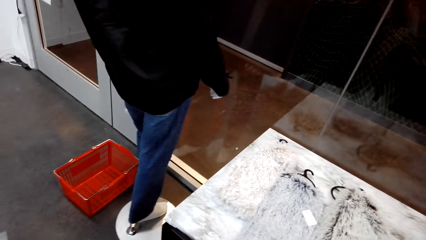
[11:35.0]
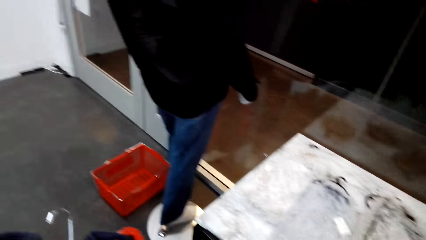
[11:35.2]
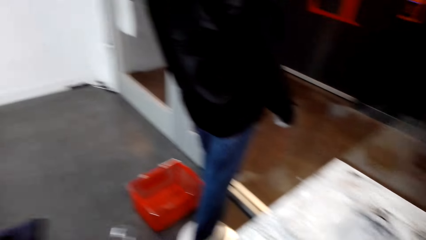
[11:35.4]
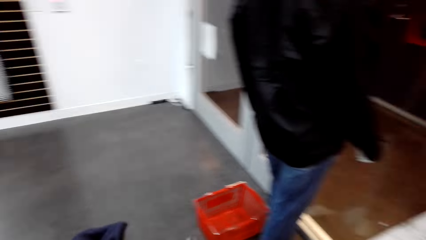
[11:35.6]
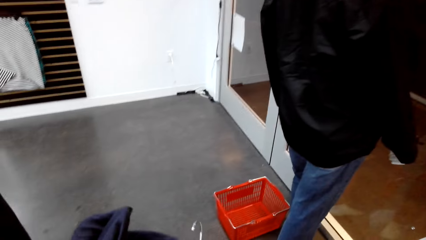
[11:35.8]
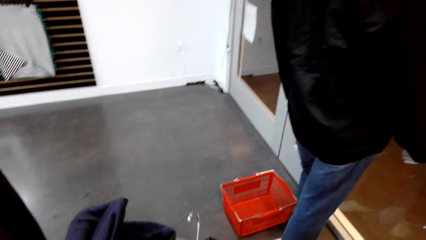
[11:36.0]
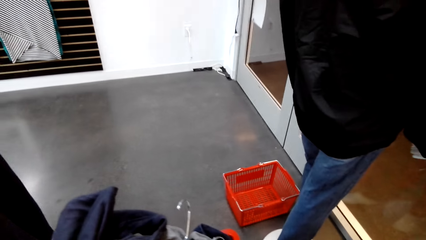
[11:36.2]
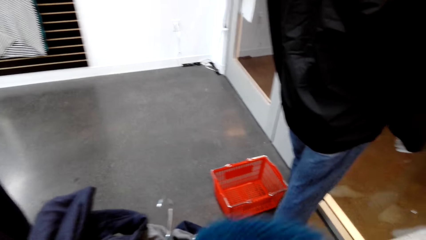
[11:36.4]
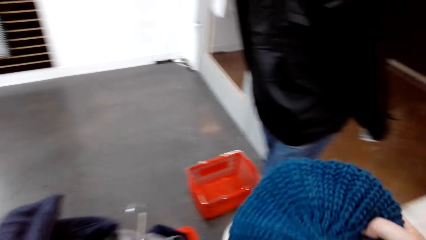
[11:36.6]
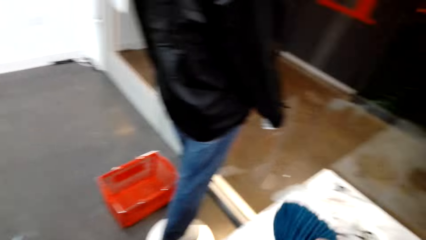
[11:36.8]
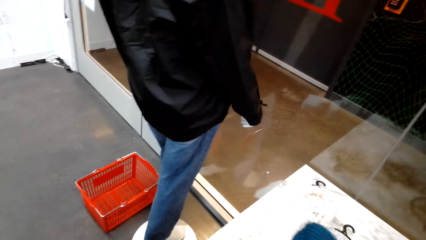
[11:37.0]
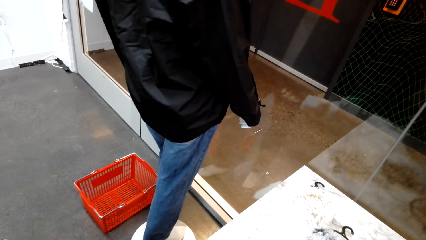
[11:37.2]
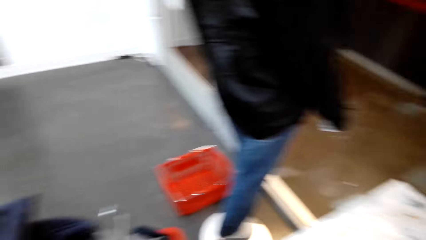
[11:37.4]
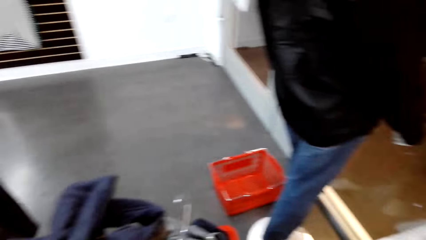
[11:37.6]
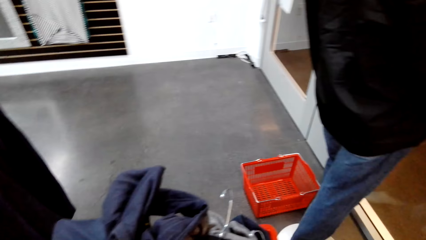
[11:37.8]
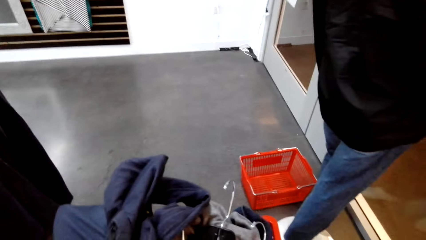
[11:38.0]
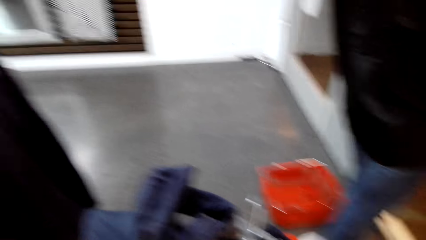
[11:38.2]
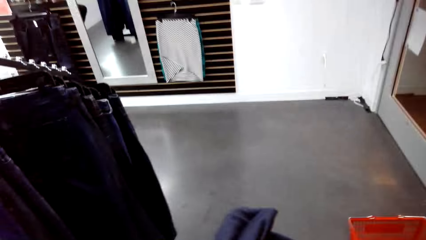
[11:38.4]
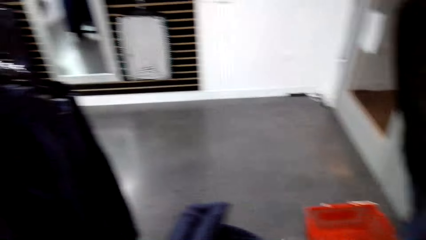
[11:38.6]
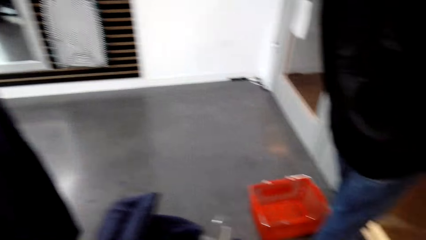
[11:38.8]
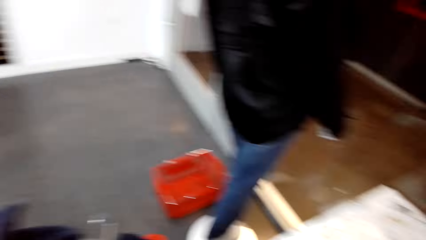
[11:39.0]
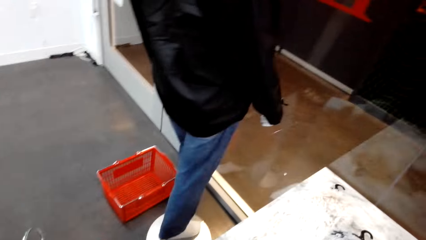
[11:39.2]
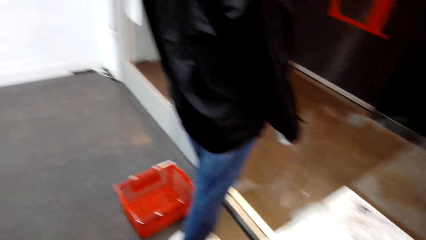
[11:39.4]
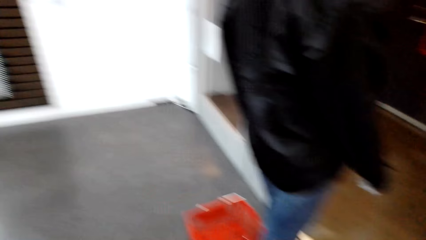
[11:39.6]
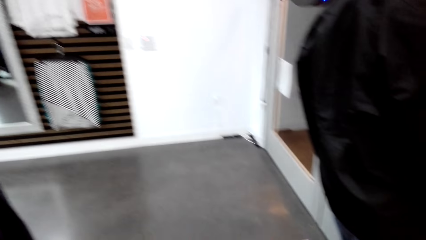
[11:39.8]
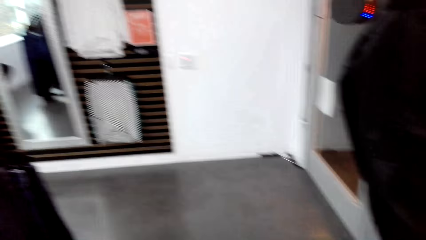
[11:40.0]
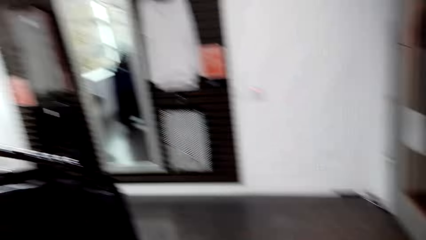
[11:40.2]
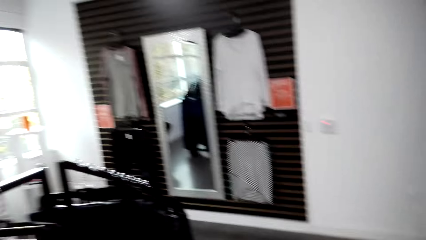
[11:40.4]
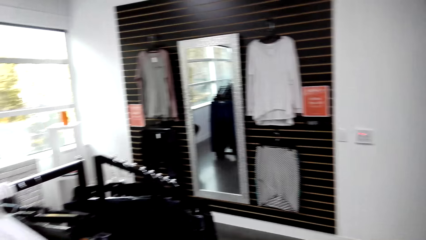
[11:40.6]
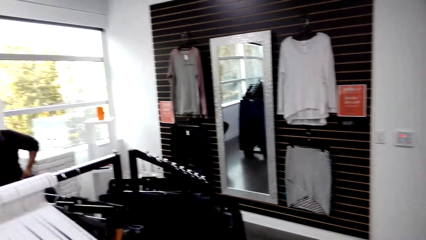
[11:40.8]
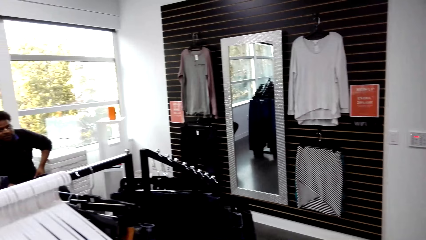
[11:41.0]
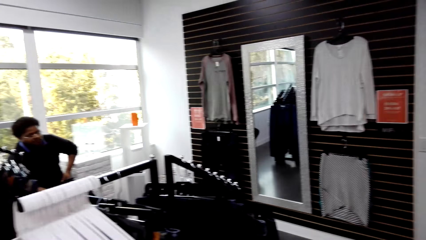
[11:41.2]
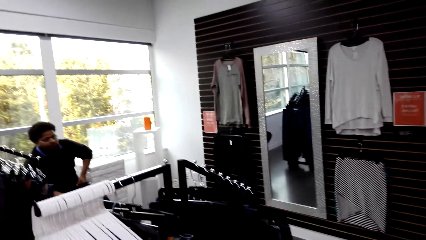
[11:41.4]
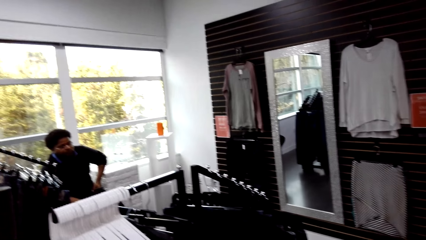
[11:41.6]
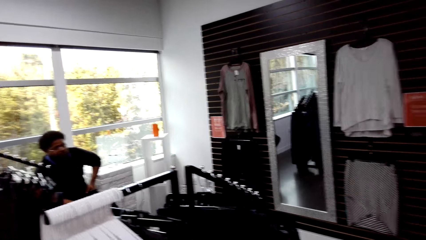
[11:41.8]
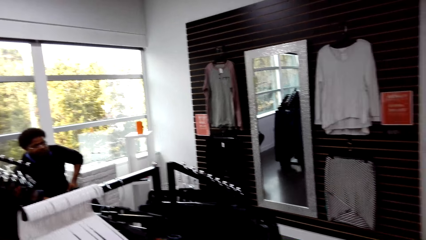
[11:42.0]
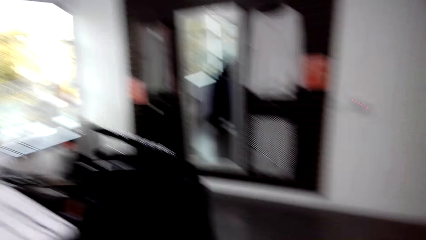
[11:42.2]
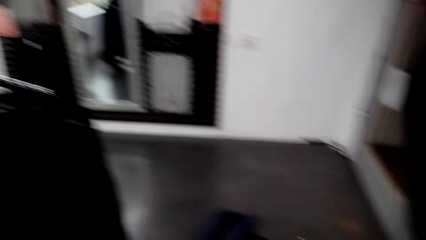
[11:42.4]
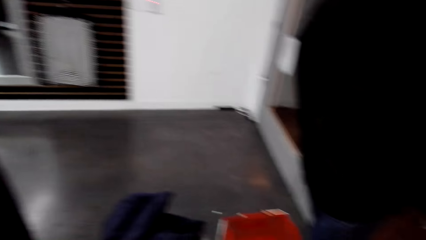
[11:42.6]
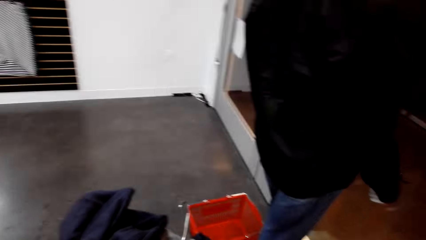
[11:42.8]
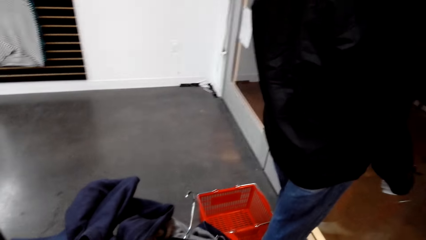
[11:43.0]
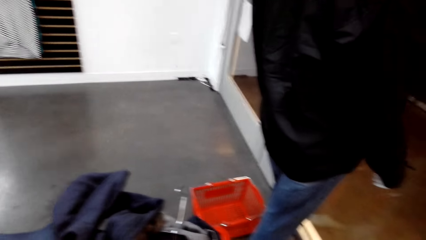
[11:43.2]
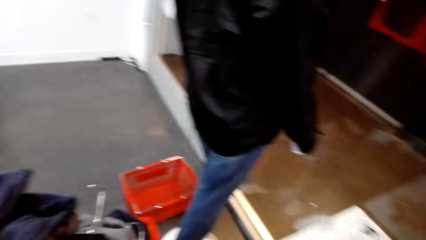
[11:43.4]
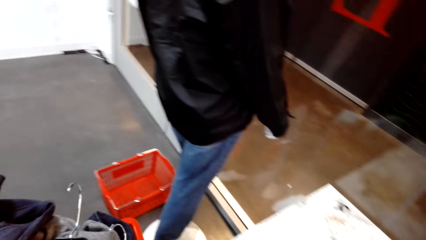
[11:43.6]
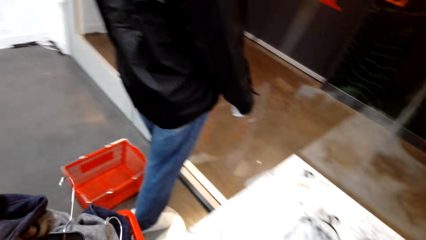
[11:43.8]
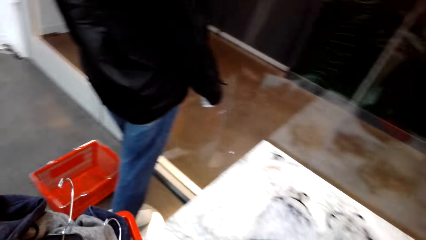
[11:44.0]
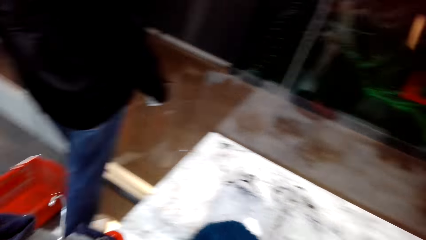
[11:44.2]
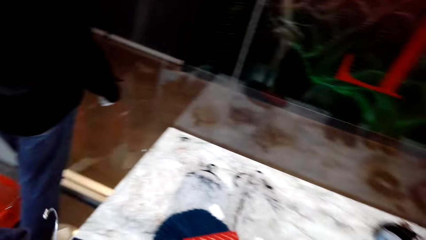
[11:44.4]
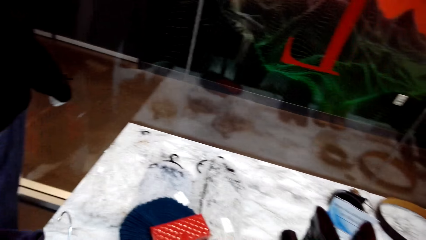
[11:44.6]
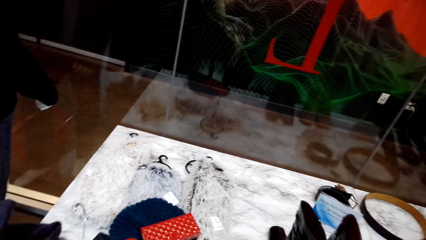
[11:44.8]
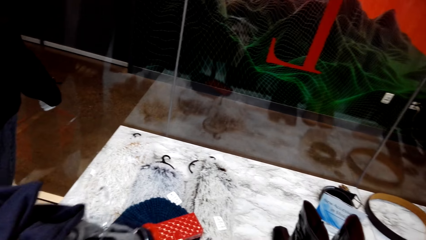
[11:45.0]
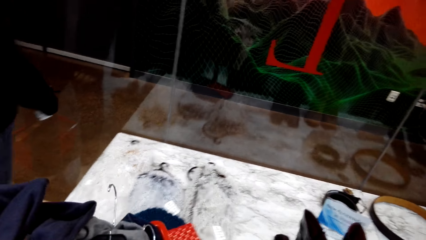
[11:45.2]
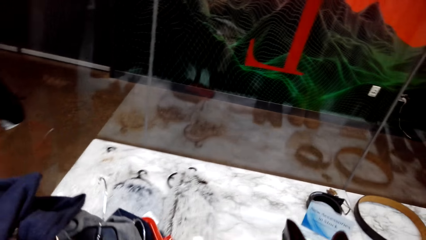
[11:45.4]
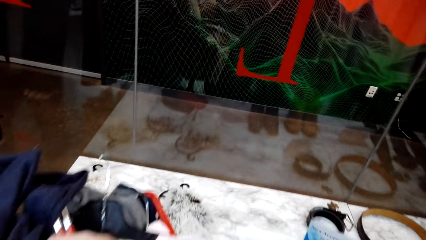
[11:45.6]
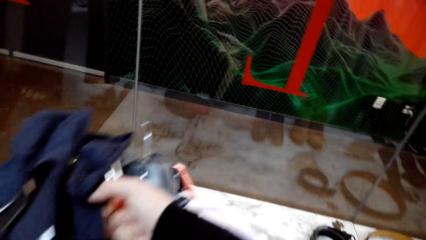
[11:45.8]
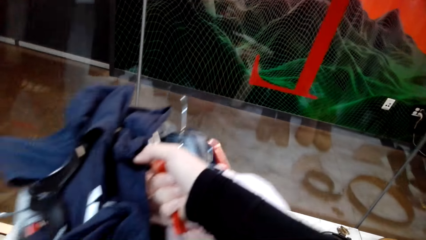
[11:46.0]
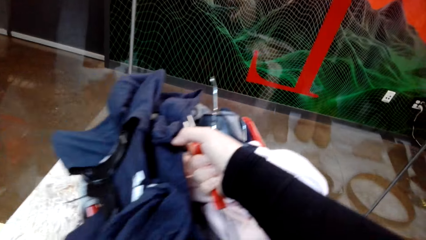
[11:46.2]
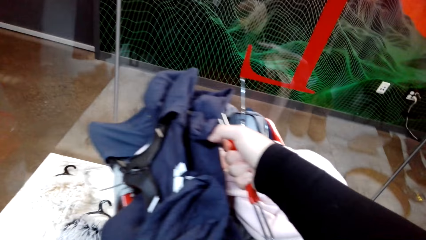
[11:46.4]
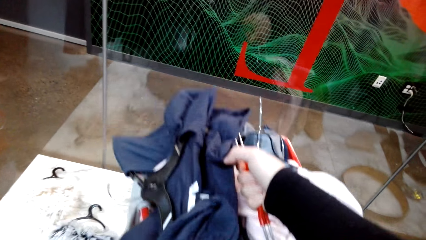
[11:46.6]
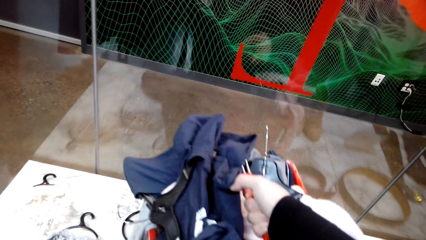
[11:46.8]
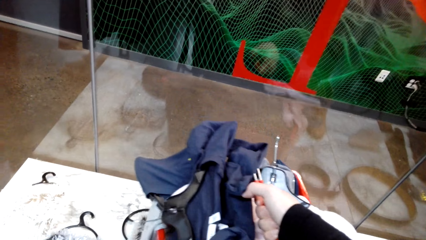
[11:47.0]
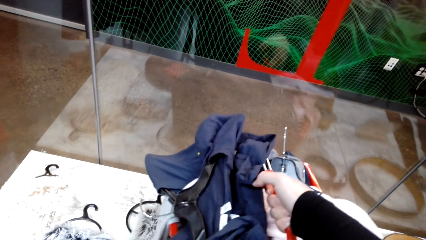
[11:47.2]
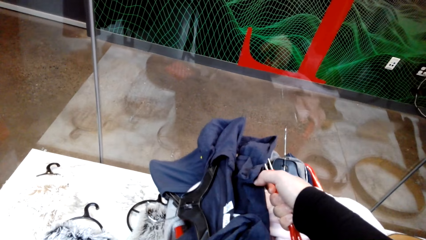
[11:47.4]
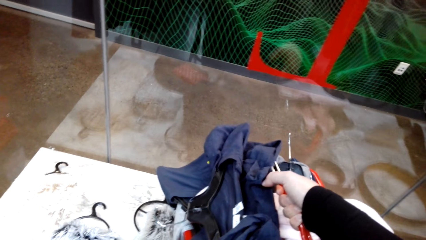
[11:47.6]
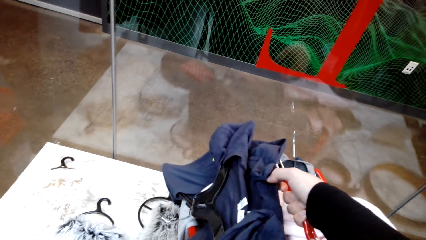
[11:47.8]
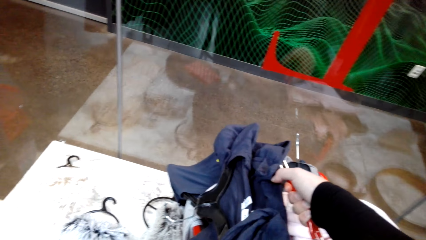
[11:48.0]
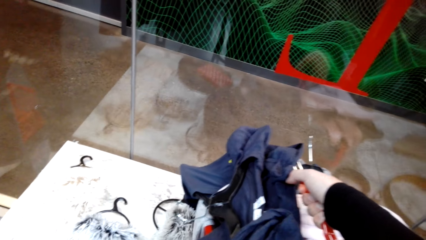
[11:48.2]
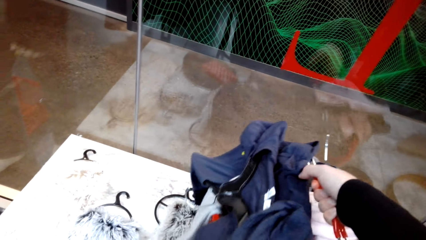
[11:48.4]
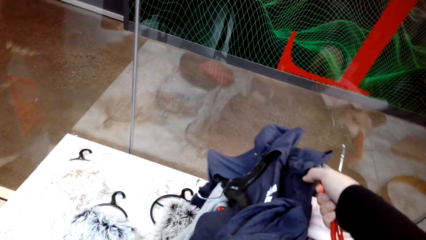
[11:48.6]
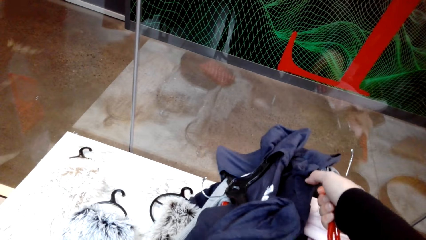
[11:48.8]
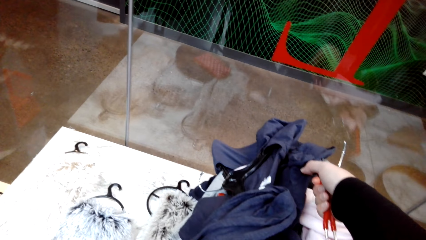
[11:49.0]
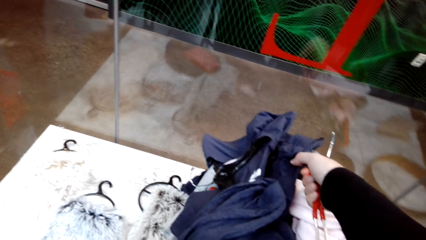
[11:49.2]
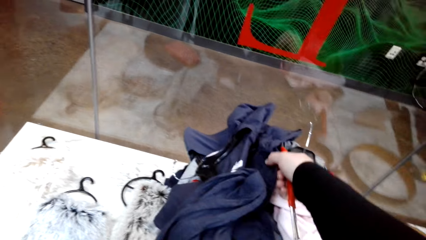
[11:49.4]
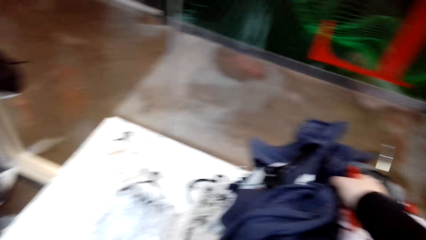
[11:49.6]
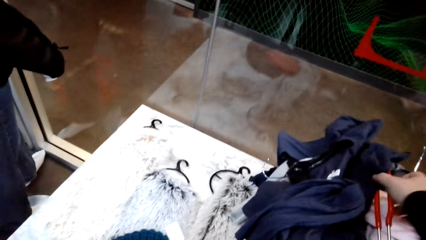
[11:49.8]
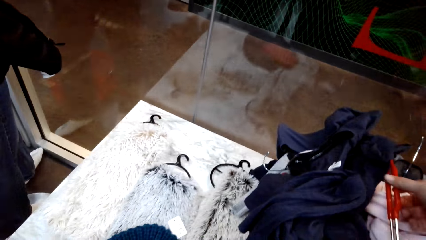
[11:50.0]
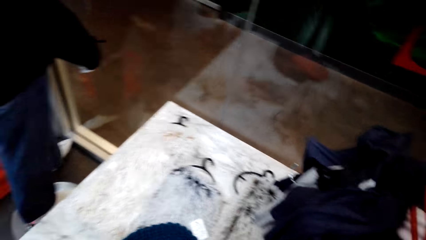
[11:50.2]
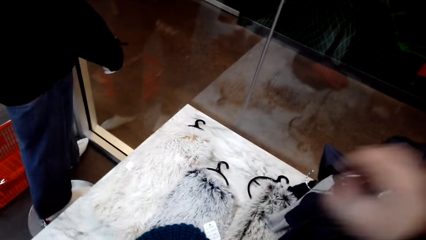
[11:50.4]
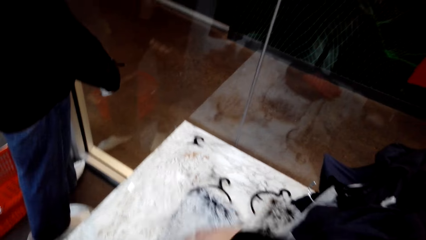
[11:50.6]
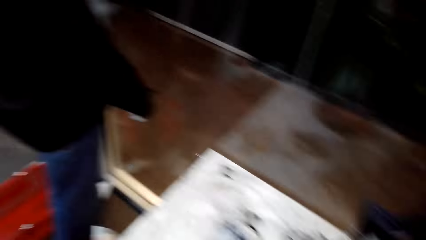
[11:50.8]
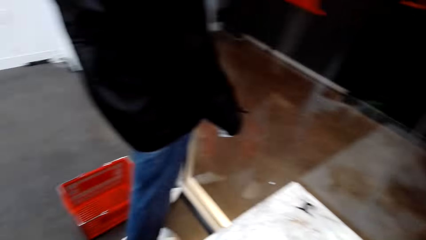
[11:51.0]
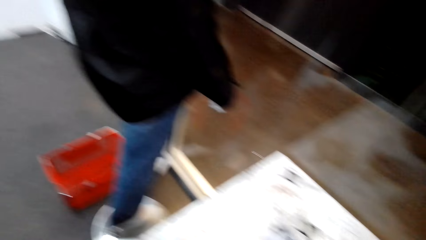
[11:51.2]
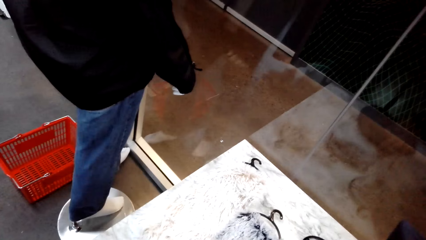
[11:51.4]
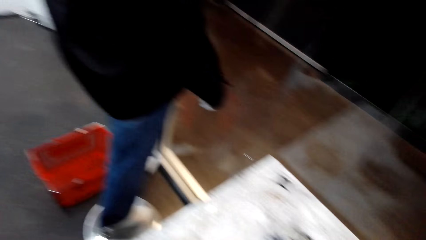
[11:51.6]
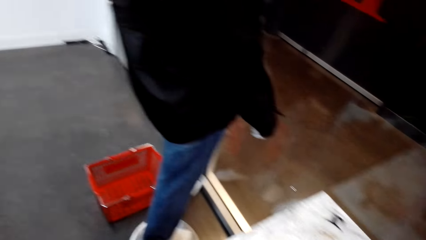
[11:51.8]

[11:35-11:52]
The camera wearer interacts with someone. They put the marvin on the table. They look around the clothes store. They carry clothes on the shopping basket. They put the basket on the table.
